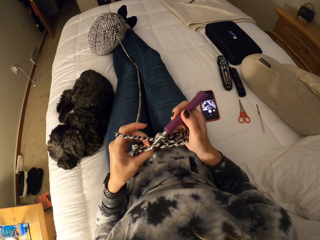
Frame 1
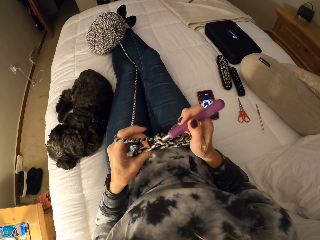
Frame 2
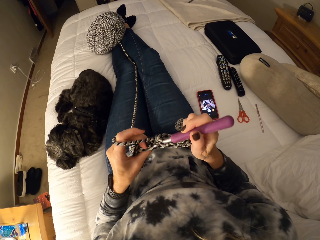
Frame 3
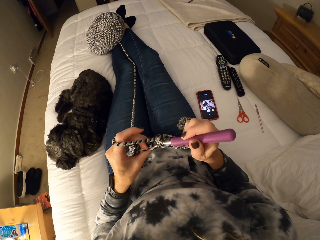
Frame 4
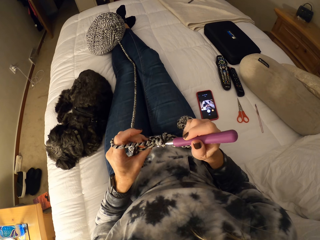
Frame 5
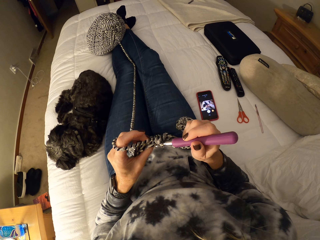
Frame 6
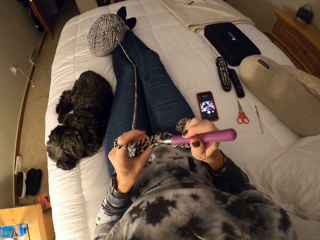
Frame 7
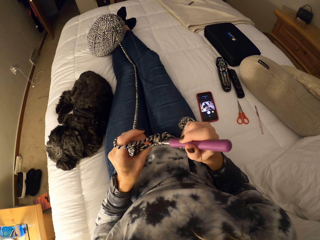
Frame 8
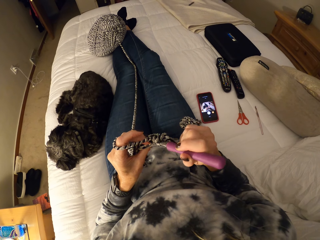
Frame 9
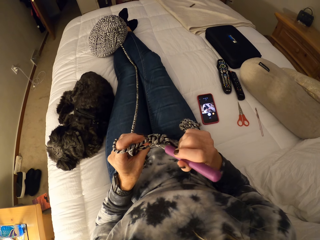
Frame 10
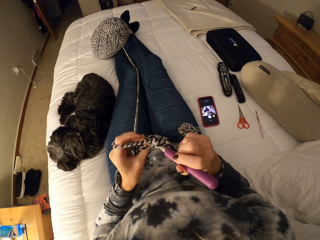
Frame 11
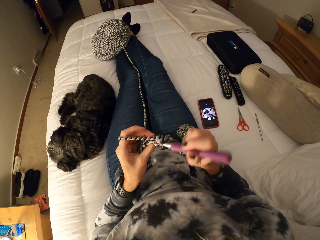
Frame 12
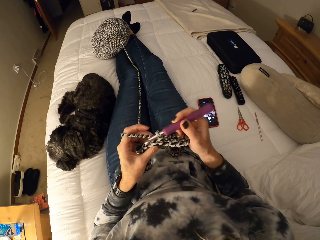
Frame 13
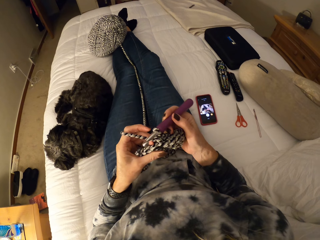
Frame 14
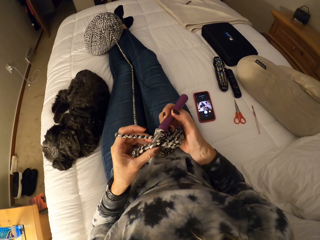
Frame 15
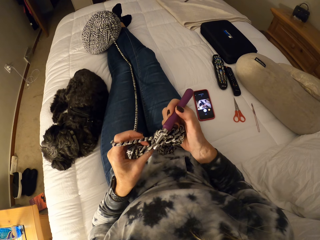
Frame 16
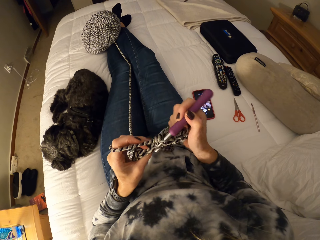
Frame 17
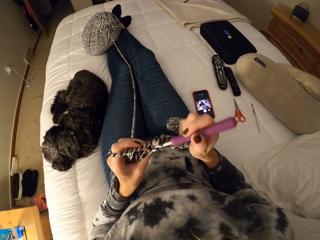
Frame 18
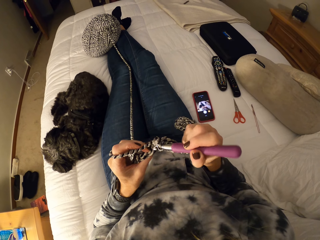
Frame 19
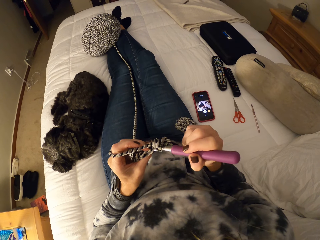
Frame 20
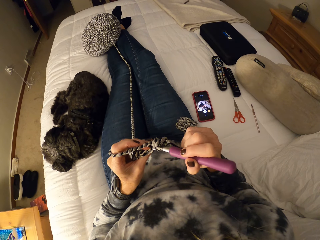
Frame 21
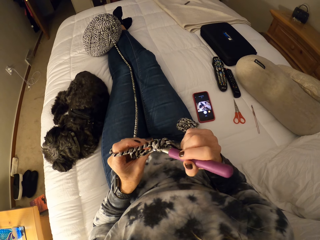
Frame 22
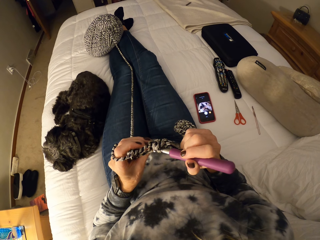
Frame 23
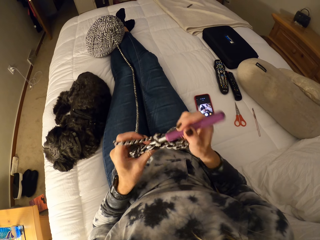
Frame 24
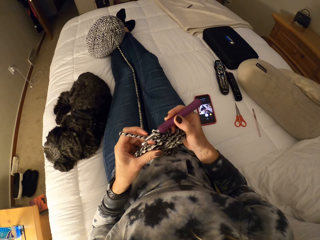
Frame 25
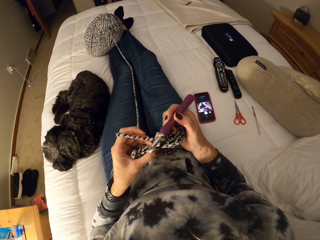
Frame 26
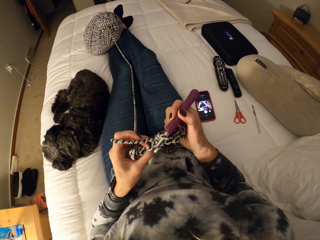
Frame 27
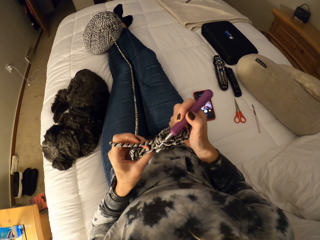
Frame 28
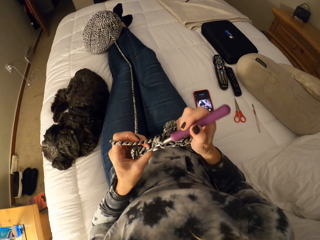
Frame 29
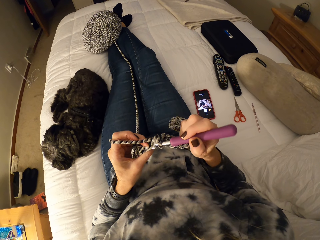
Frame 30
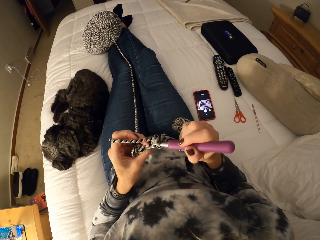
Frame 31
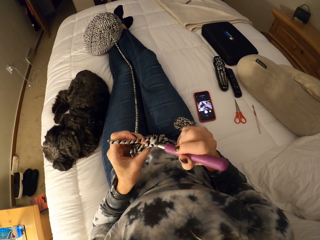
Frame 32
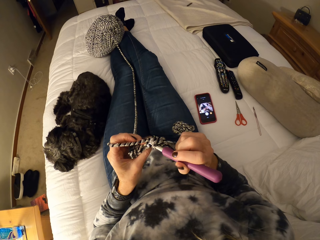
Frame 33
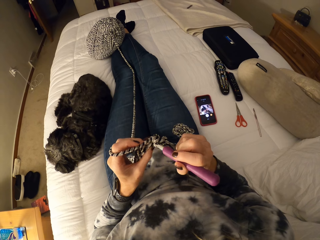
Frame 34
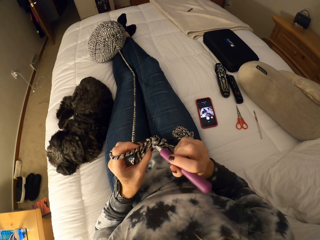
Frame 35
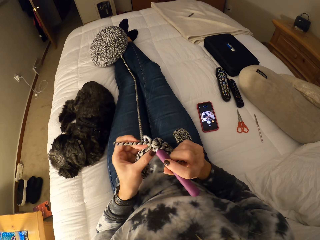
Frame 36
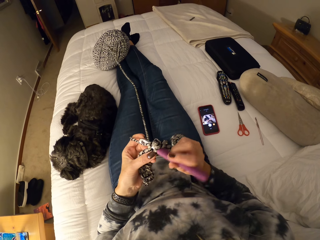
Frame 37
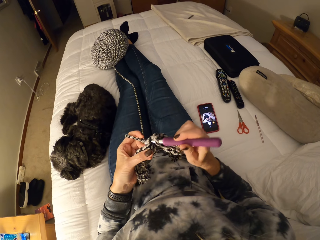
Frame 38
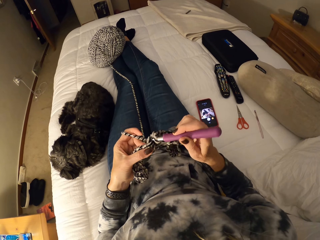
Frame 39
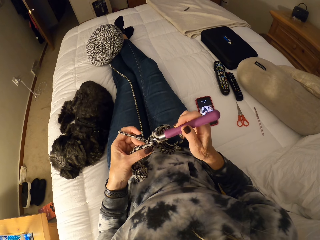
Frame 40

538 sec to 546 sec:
The camera wearer inspects the cloth. They knit the cloth with a crochet hook.

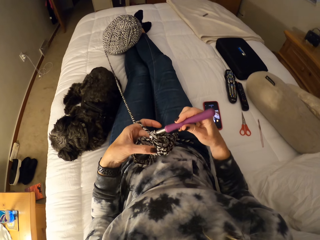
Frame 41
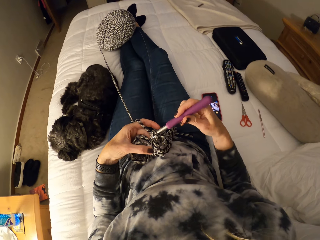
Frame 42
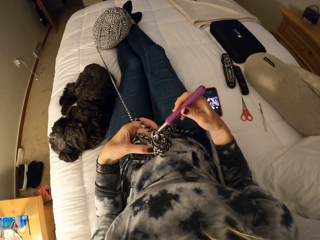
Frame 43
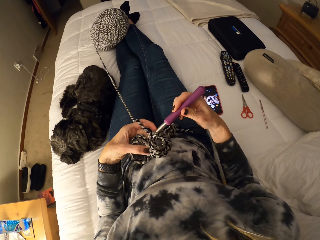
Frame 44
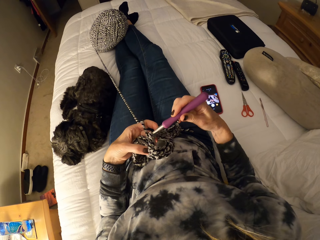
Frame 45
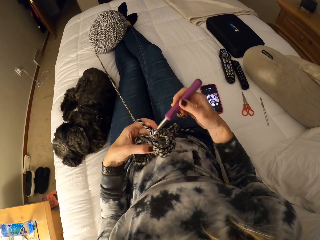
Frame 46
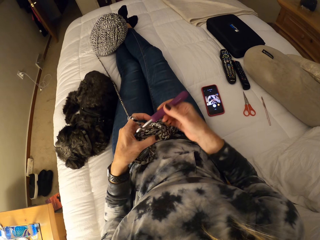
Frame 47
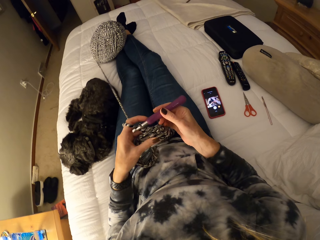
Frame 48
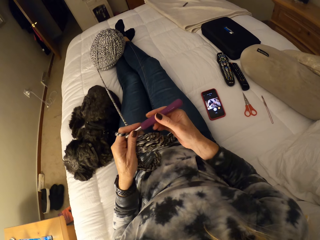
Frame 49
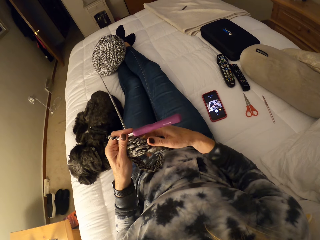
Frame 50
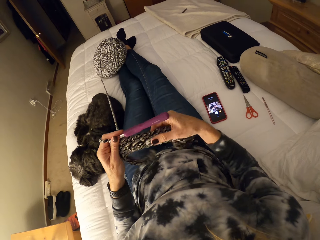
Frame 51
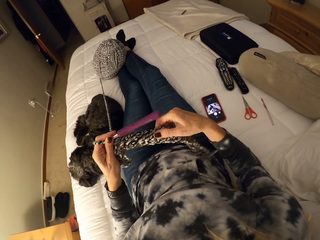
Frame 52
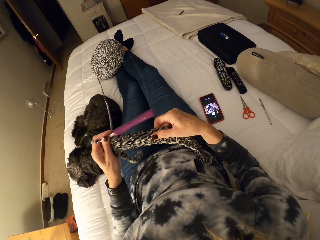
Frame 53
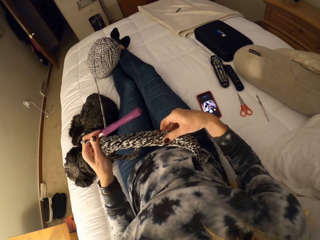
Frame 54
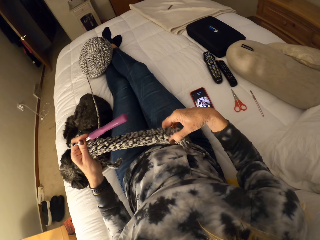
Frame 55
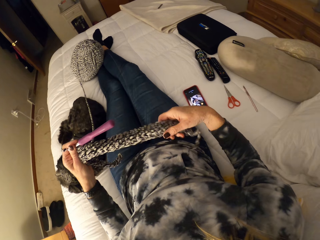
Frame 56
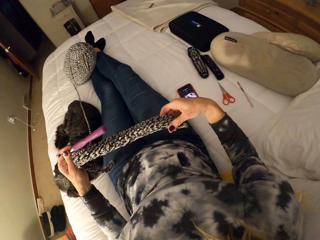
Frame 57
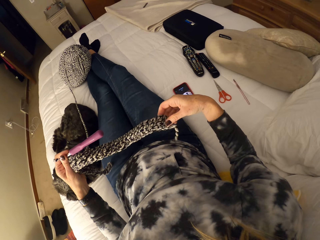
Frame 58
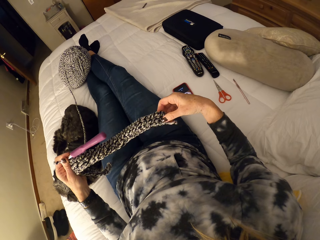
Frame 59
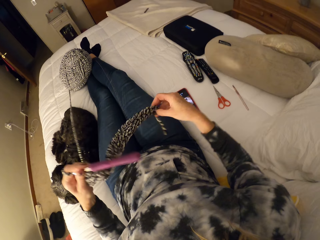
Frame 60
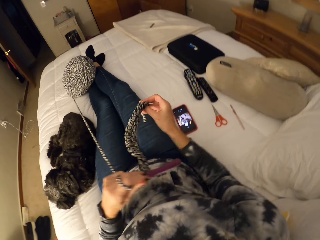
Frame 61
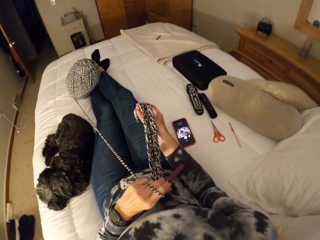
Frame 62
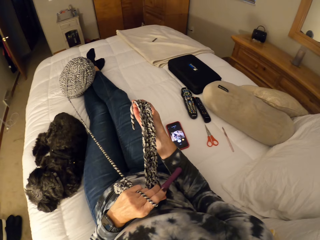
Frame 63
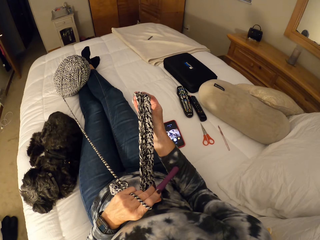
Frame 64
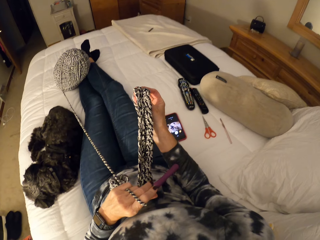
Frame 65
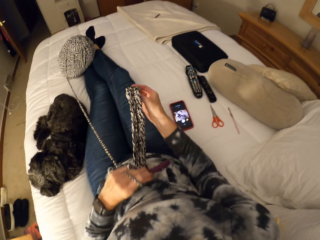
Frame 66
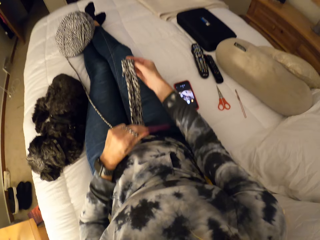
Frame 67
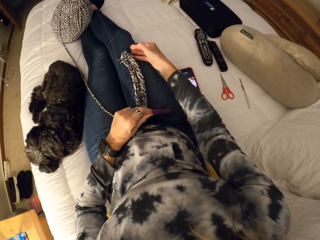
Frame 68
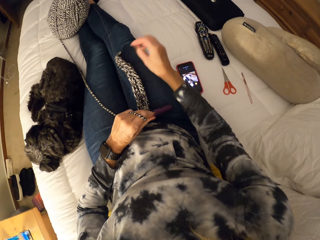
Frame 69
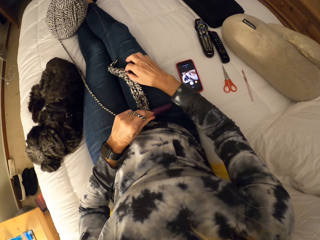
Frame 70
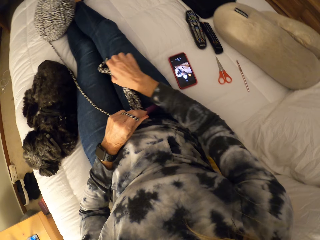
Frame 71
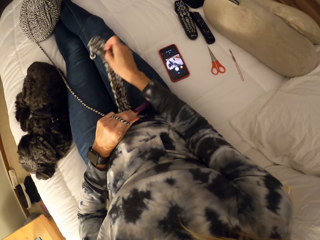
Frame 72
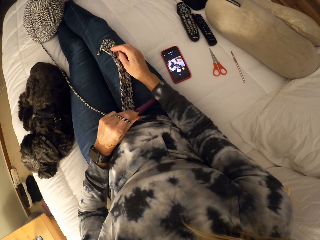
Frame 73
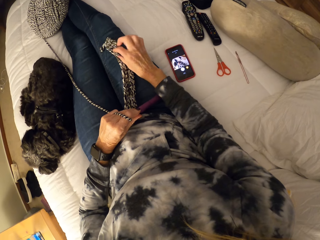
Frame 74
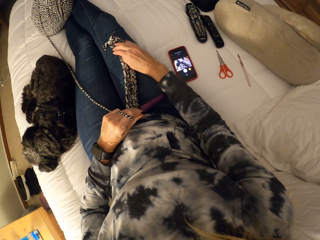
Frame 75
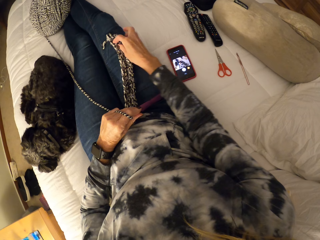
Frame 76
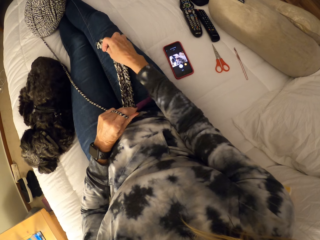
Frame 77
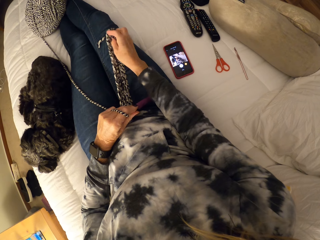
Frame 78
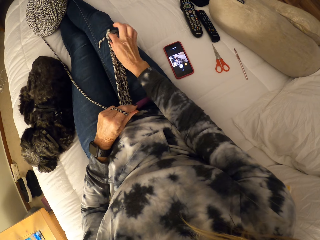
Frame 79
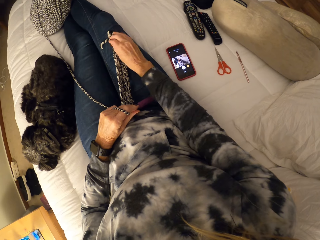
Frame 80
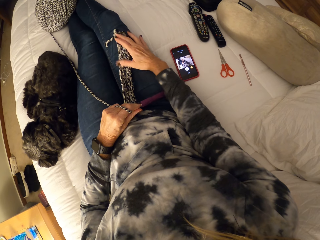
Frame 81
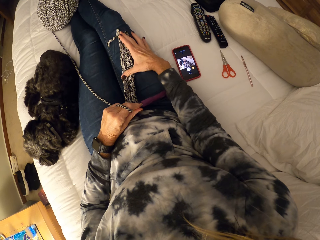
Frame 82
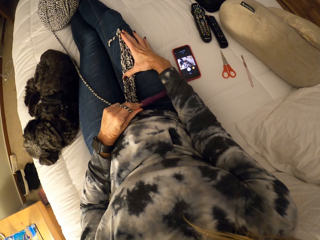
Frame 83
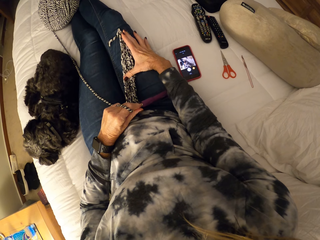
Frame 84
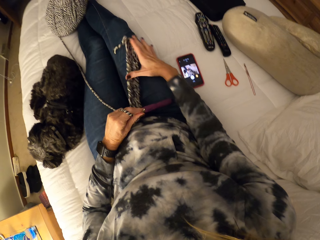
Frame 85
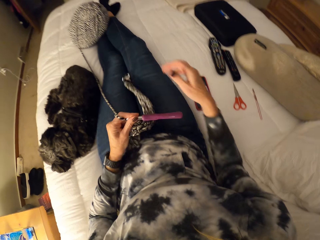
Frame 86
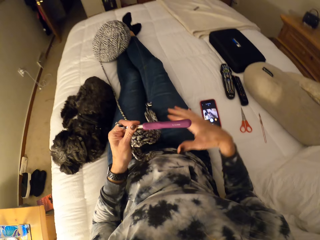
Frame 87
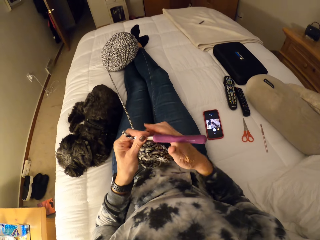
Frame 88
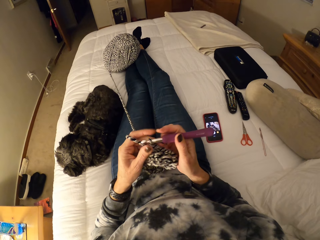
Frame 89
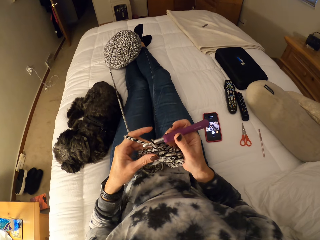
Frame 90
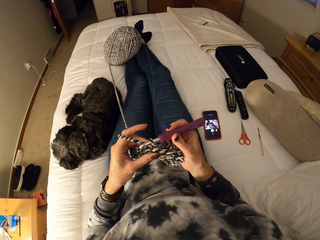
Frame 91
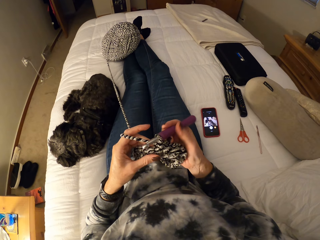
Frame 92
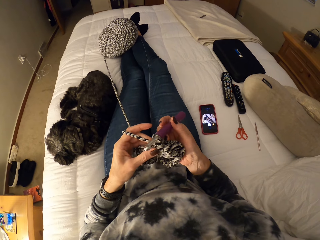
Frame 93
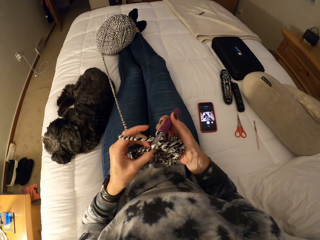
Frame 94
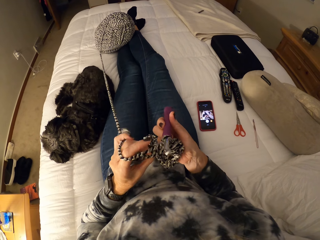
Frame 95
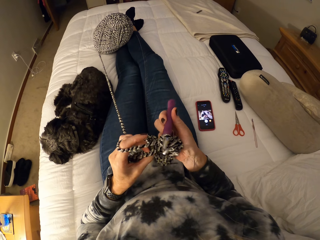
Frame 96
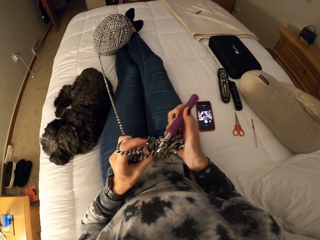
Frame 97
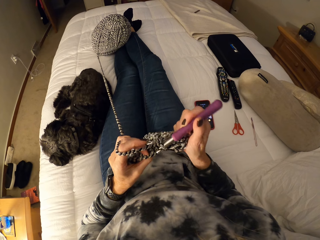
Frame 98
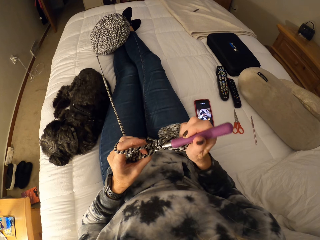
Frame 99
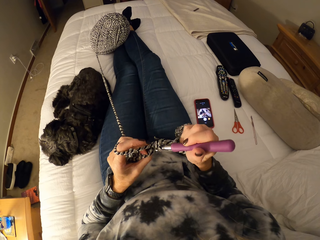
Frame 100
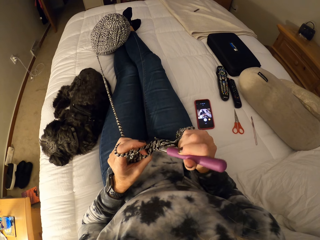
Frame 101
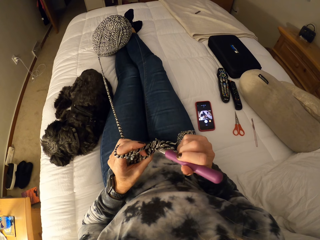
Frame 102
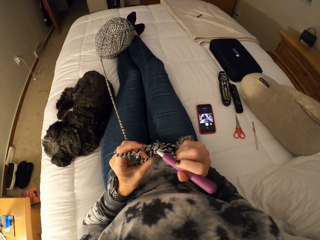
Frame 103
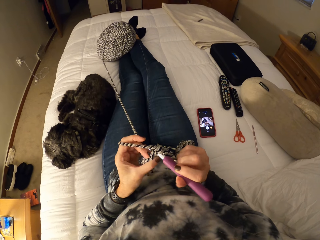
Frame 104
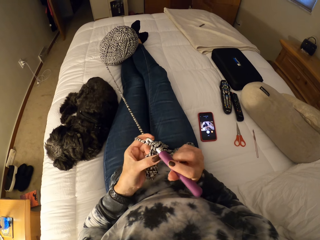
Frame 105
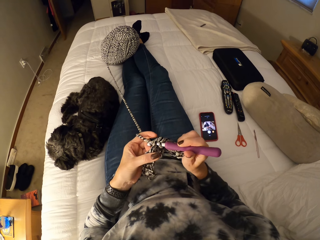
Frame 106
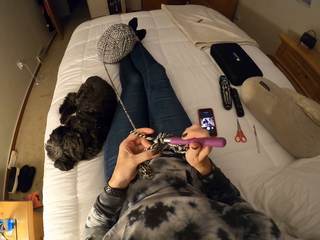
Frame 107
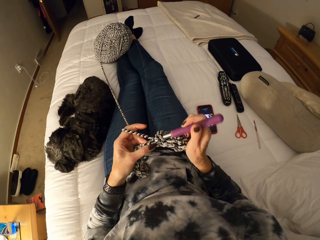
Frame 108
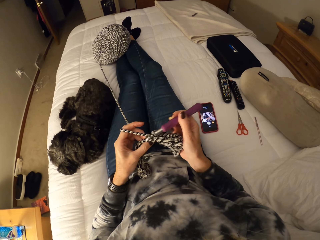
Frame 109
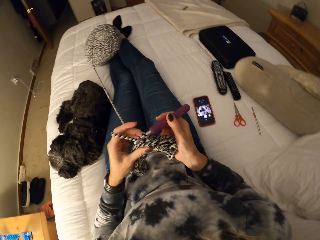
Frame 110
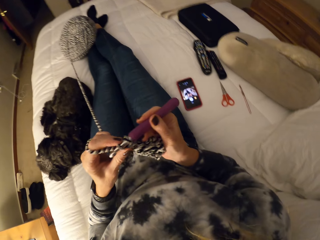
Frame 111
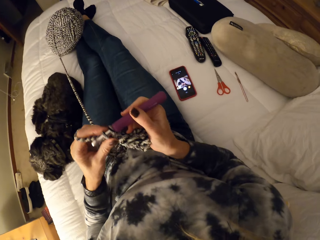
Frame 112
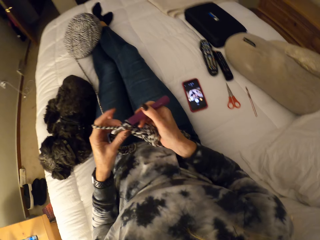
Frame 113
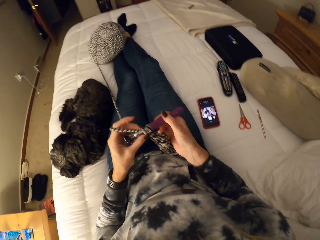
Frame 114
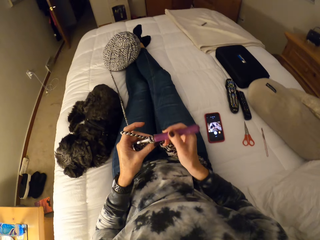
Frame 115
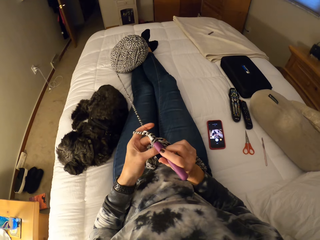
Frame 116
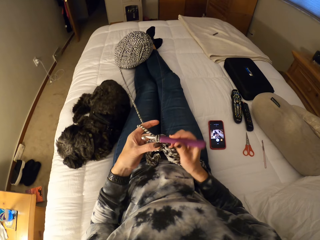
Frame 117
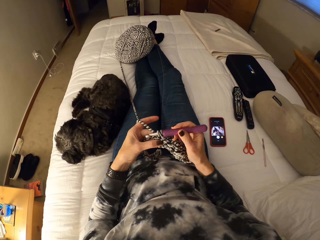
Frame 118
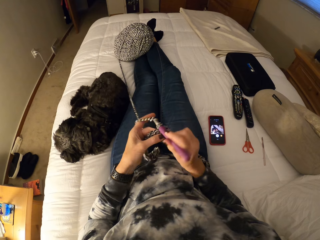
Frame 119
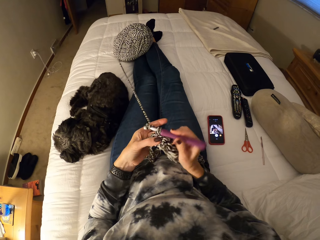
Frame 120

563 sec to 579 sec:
The camera wearer stretches the crochet or piece of woolen garment with her right hand. She turns the crochet. She places the crochet on her lap. She straightens the piece of woolen garment. She continues crocheting the yarn.
